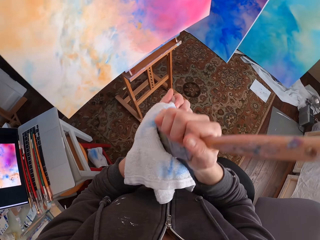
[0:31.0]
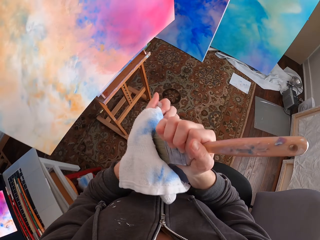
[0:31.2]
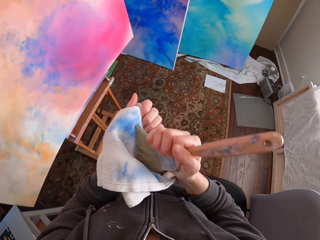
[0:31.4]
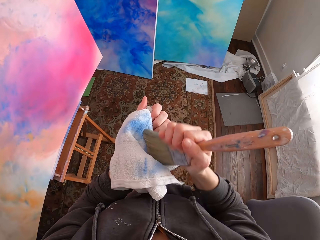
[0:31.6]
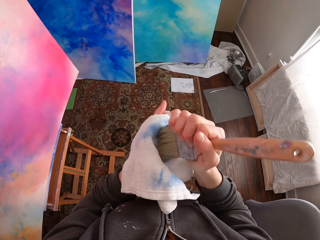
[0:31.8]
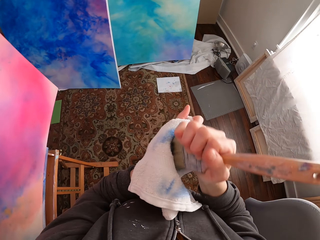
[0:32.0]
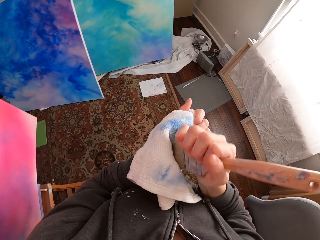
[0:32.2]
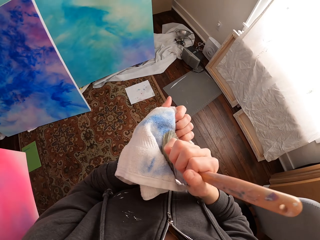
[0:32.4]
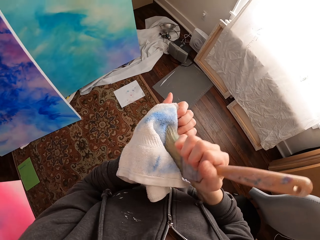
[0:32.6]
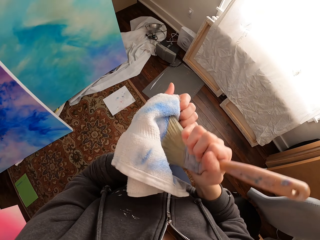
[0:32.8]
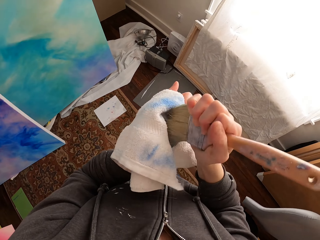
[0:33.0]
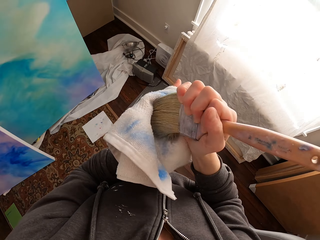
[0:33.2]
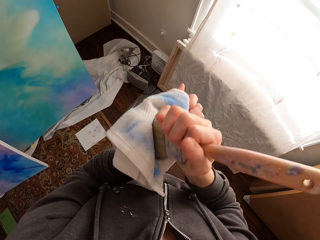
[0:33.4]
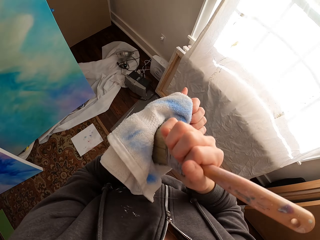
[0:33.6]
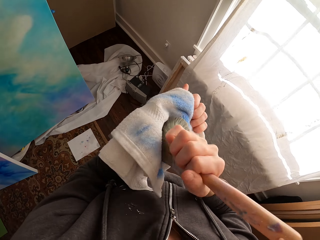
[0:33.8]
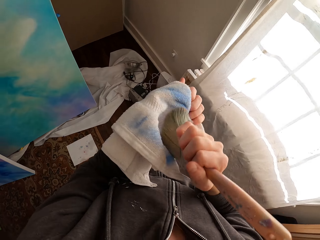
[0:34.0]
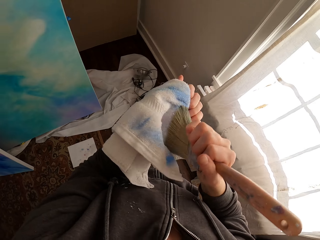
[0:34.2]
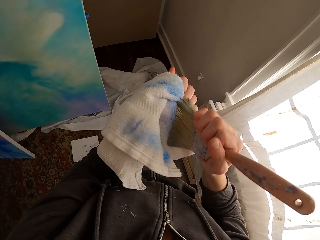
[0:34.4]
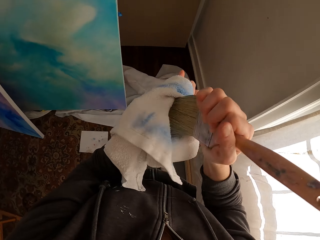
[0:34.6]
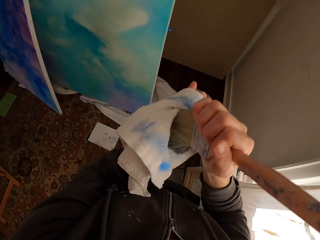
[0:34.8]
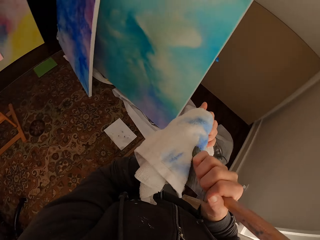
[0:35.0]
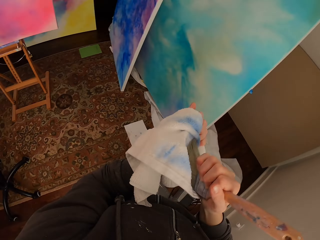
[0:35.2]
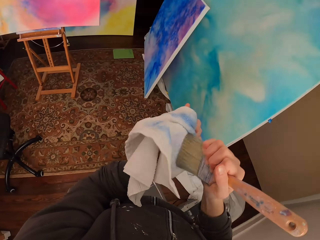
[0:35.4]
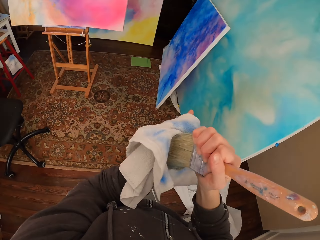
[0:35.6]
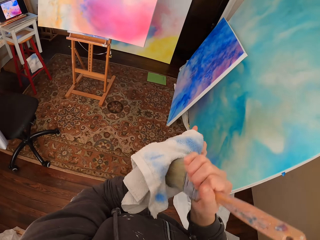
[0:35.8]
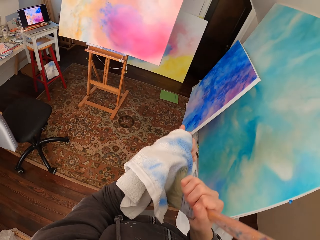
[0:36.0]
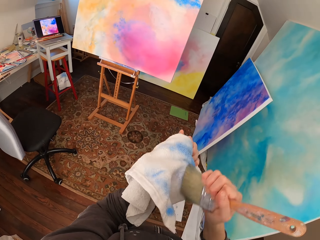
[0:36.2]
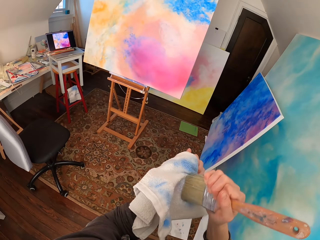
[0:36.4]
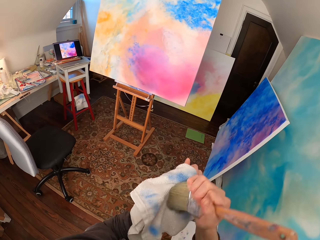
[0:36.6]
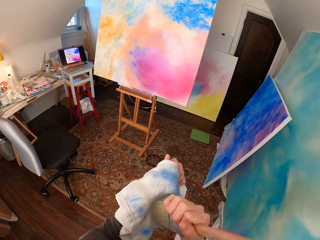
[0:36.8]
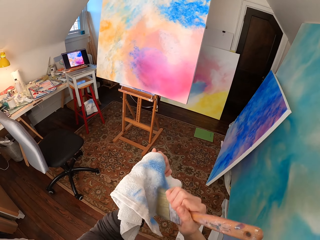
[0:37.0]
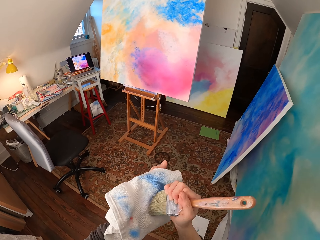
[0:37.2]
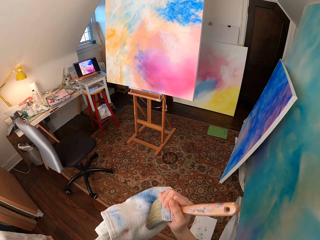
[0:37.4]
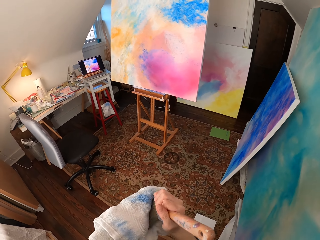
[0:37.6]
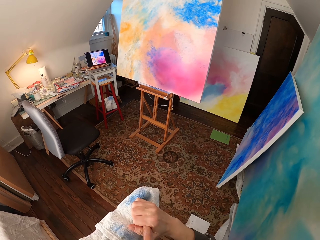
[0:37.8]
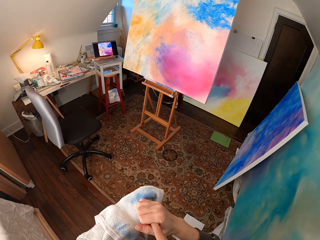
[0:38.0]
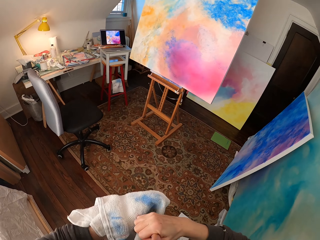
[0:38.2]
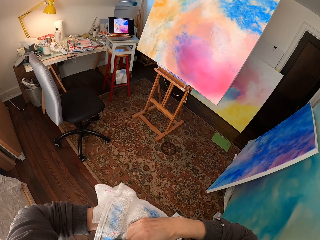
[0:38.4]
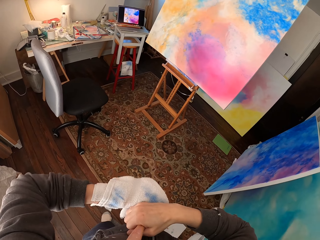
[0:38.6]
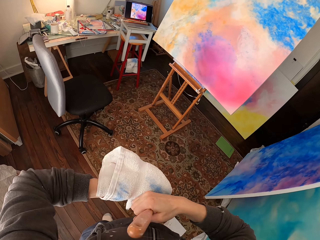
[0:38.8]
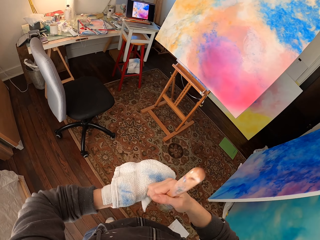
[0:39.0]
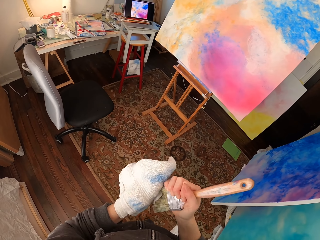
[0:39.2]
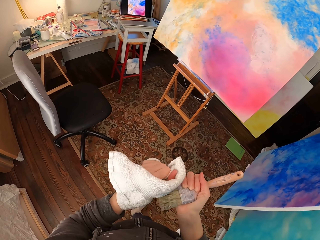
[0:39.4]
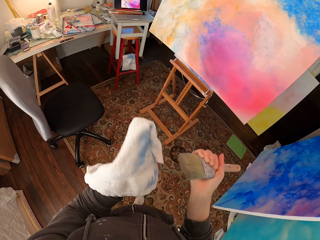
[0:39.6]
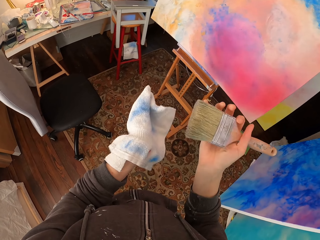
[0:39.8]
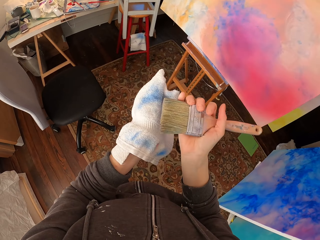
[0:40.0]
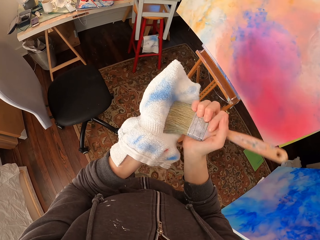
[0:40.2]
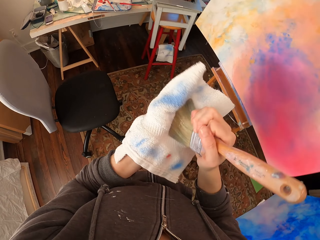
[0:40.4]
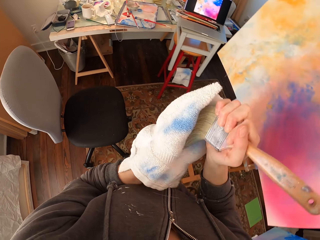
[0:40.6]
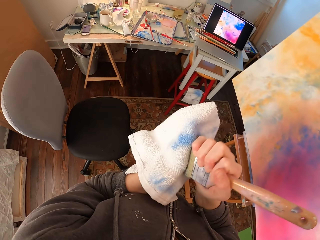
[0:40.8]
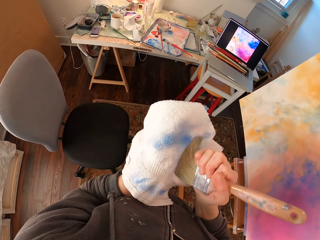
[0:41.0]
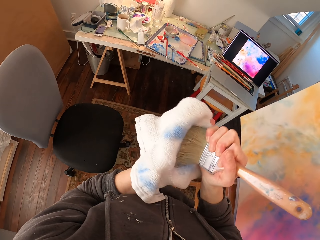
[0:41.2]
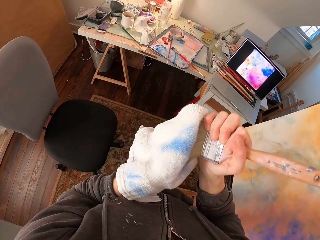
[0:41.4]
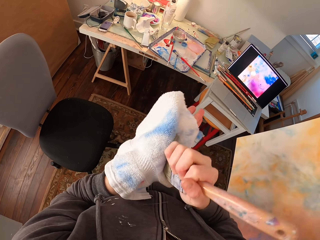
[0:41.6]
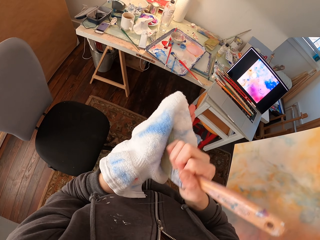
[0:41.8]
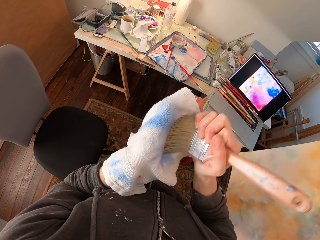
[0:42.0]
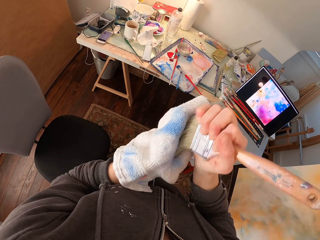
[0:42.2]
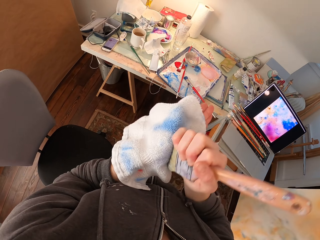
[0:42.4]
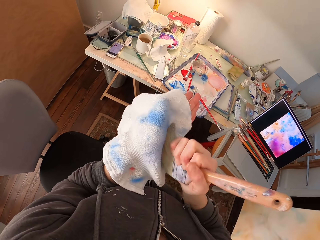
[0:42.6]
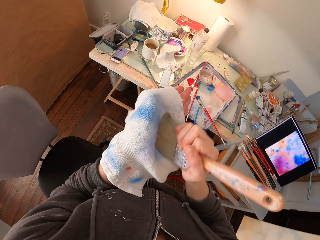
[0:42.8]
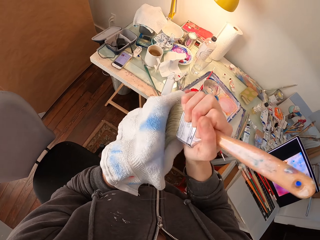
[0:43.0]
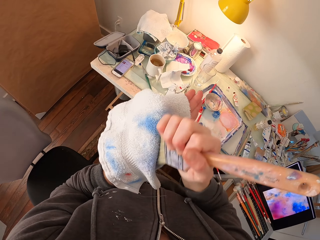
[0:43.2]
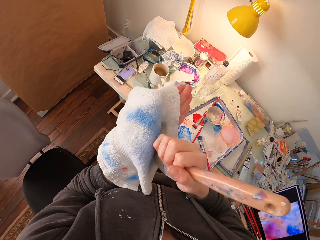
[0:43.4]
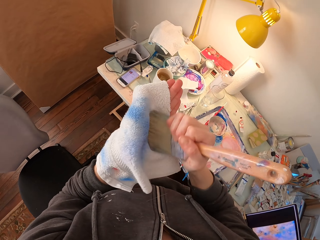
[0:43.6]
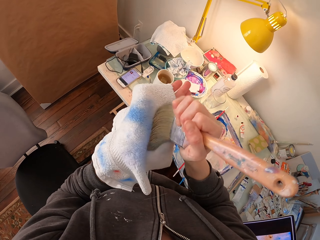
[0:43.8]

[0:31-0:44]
The camera wearer walks around. They wipe the brush with the towel. They wipe the brush with the towel and walk around.

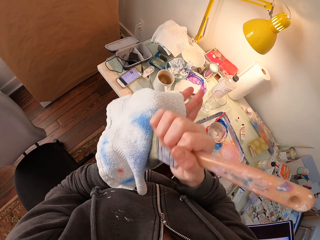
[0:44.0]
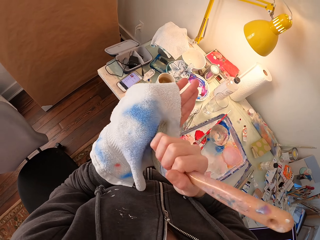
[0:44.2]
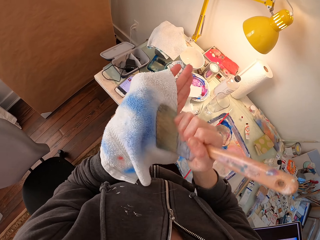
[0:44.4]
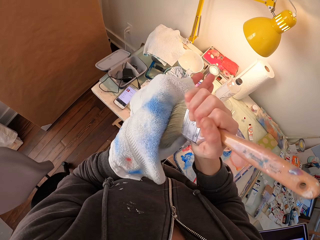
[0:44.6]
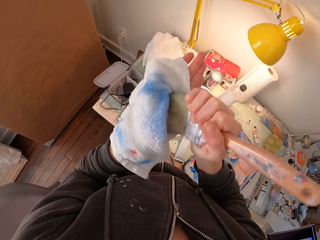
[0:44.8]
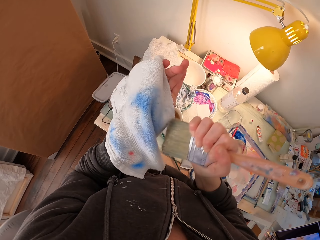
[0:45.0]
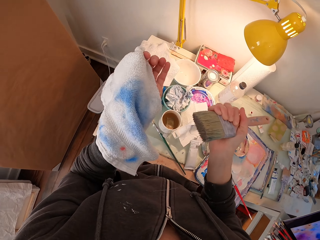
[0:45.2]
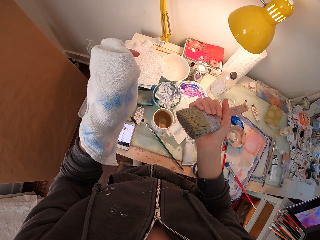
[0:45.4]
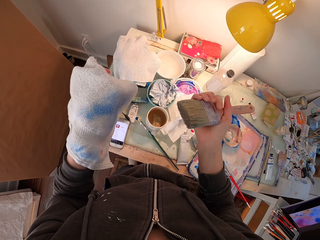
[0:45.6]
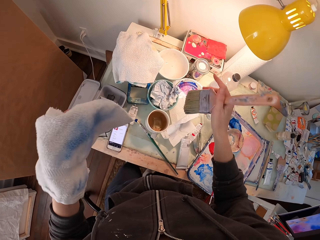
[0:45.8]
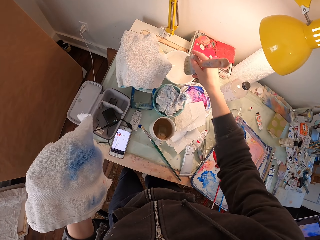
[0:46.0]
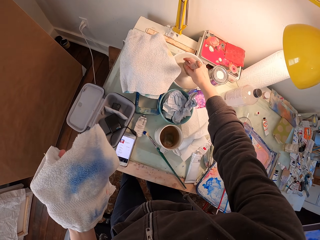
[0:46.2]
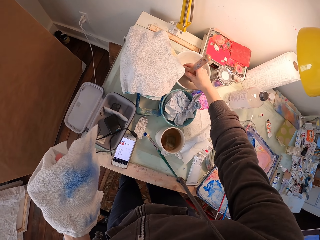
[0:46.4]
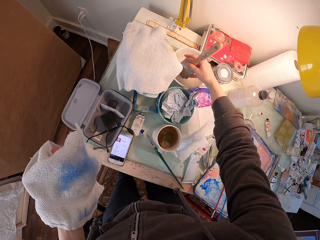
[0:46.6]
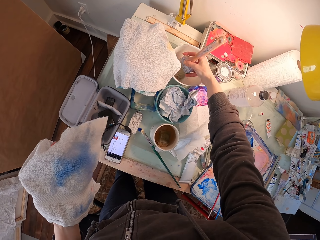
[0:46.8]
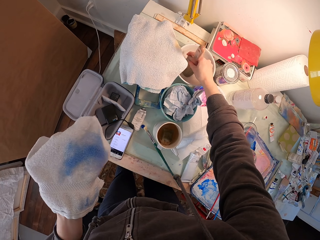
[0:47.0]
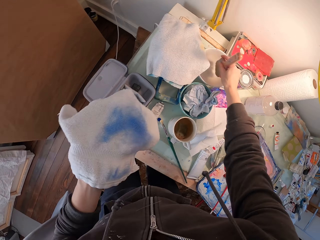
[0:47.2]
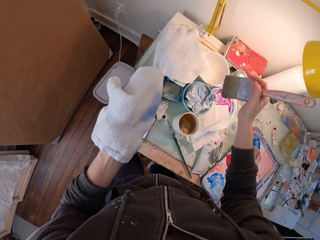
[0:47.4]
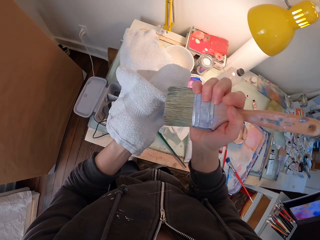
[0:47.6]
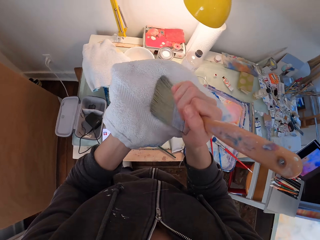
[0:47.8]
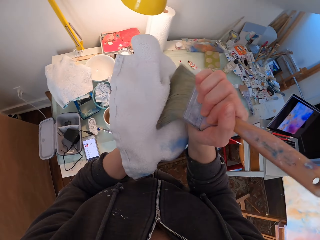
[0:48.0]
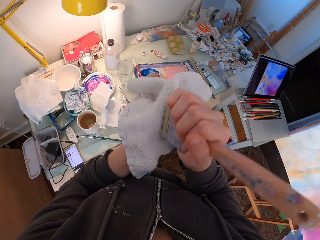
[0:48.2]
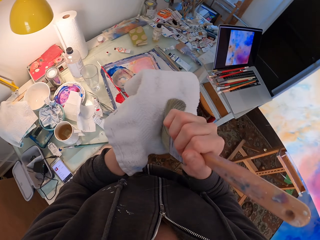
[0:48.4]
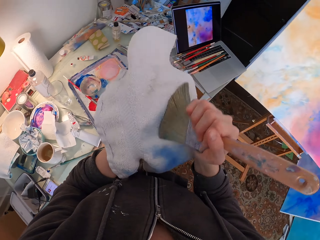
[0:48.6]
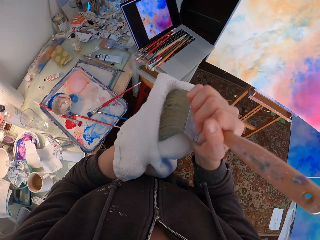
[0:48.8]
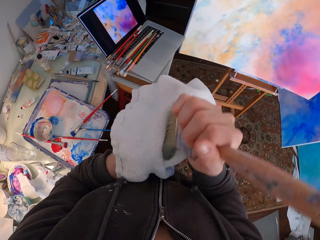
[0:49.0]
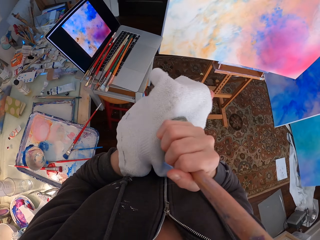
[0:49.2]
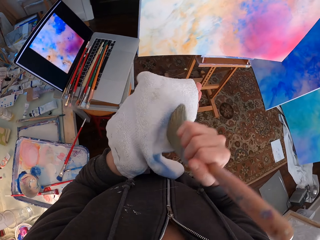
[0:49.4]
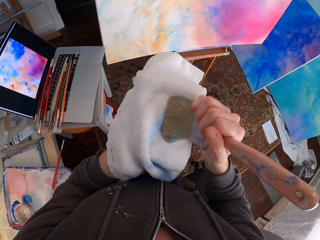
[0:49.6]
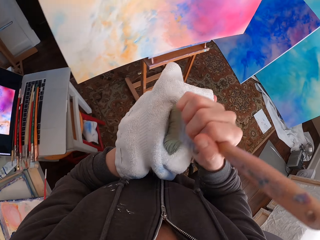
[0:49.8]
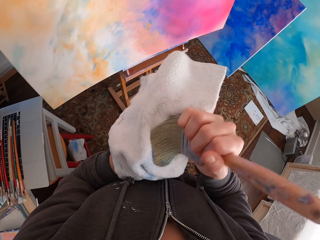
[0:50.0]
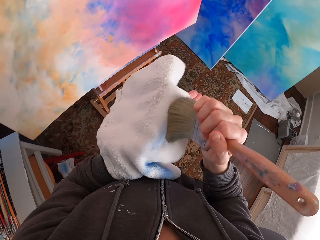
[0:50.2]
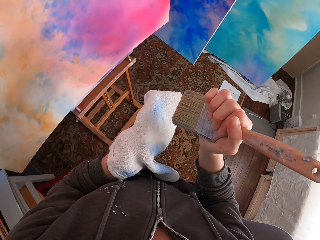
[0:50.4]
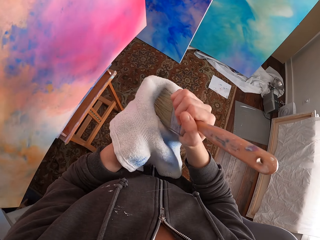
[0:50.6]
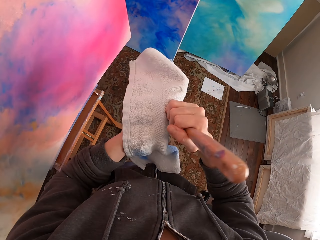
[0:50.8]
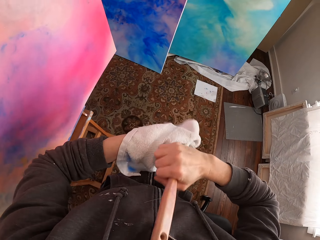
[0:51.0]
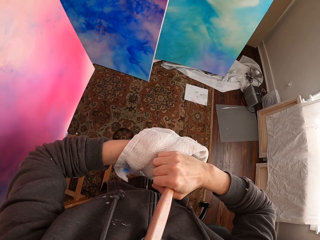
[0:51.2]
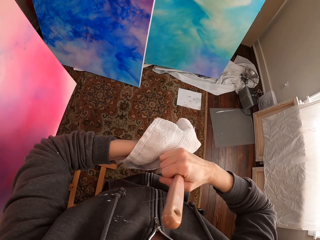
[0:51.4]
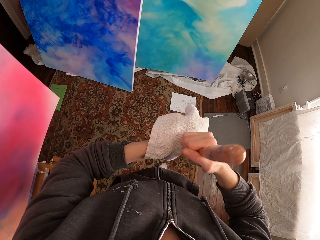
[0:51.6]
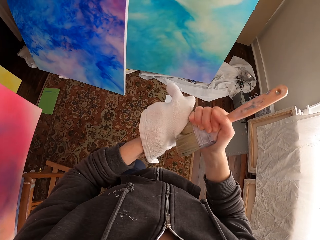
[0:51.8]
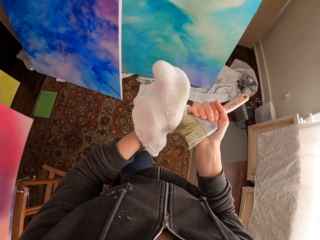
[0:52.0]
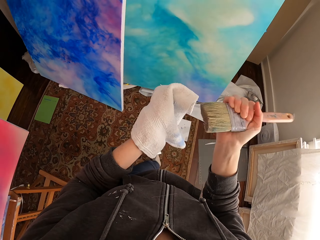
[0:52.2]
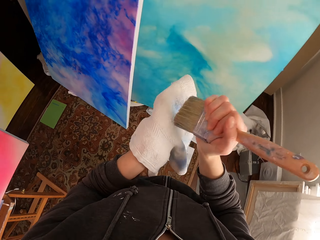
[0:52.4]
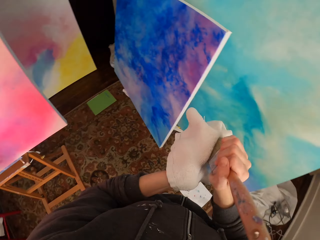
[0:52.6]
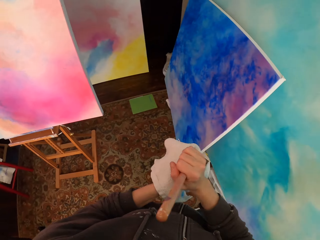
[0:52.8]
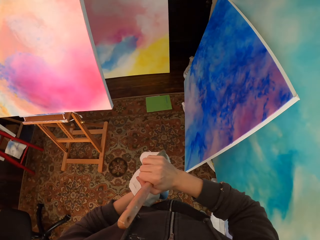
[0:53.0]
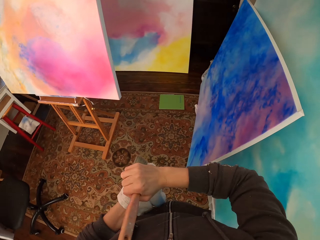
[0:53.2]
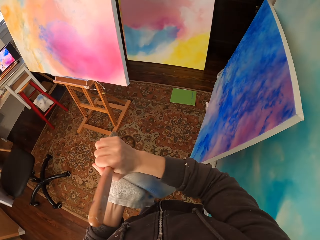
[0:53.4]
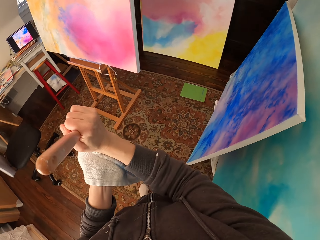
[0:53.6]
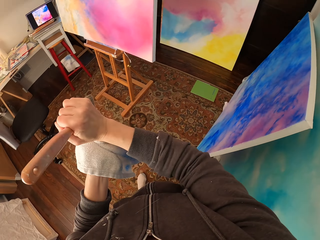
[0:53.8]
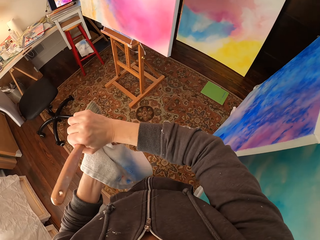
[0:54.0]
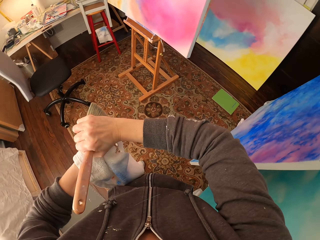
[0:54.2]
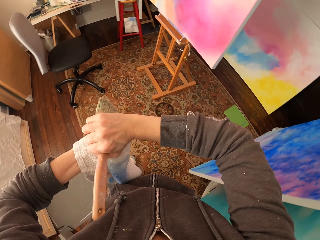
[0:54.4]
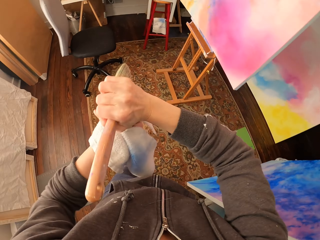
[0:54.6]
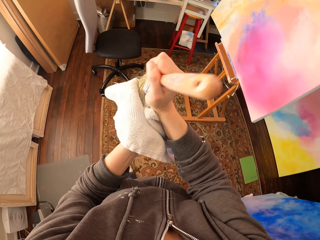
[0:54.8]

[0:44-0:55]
The camera wearer dips the brush inside the bowl. They walk around and wipe the brush with the towel. They wipe the brush with the towel again.
